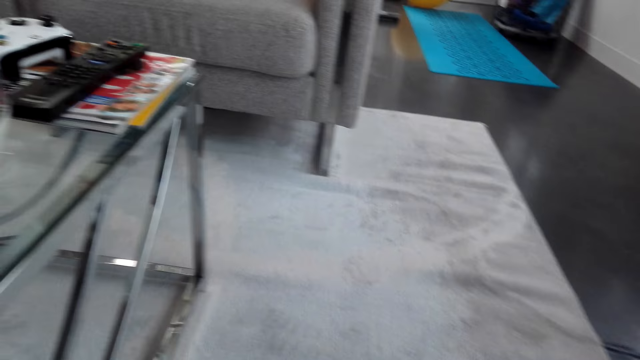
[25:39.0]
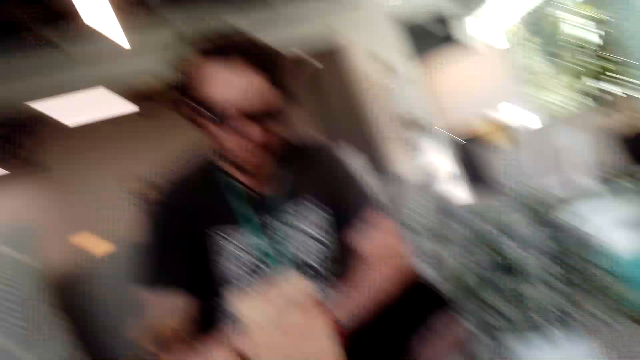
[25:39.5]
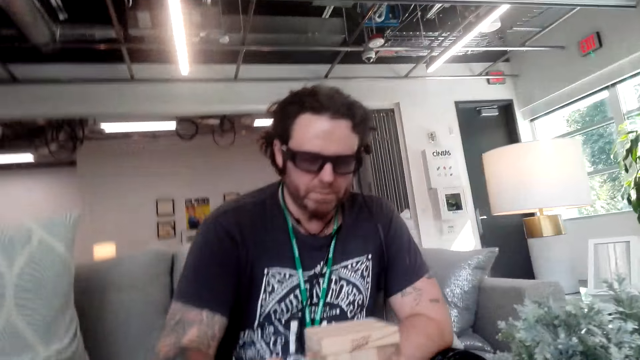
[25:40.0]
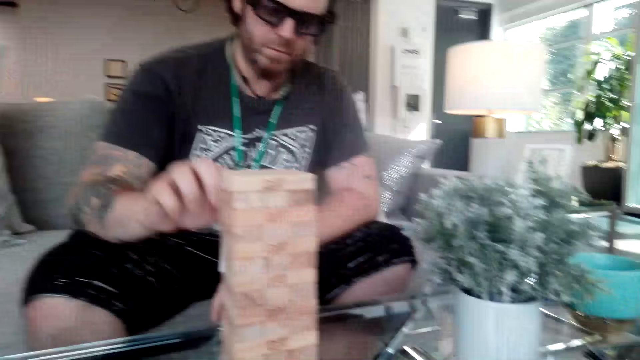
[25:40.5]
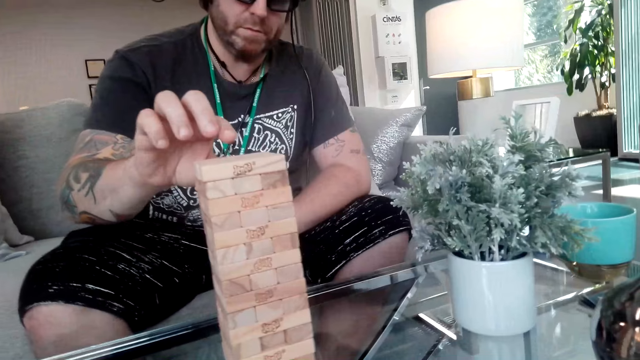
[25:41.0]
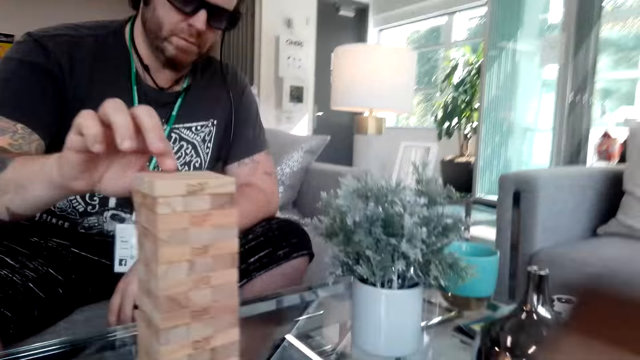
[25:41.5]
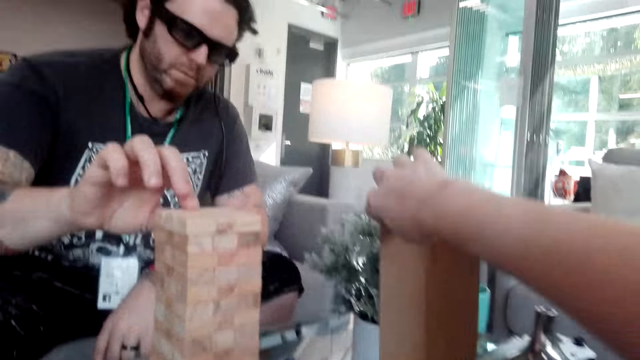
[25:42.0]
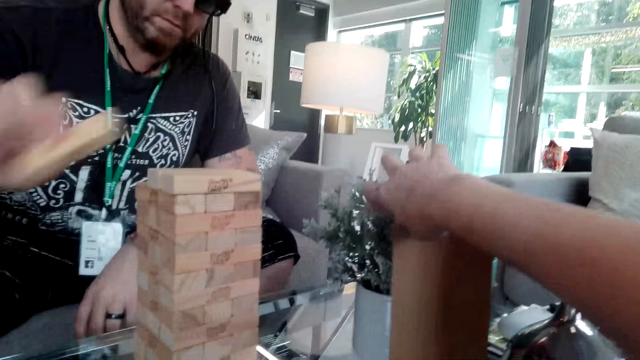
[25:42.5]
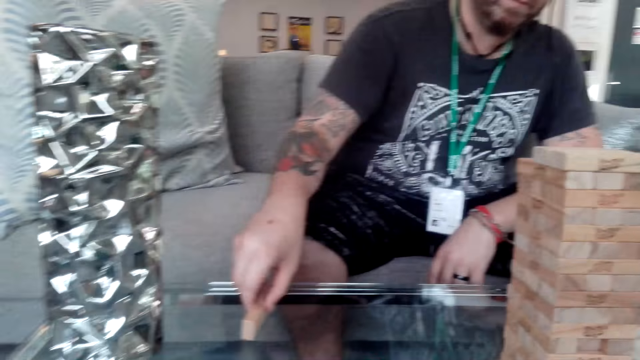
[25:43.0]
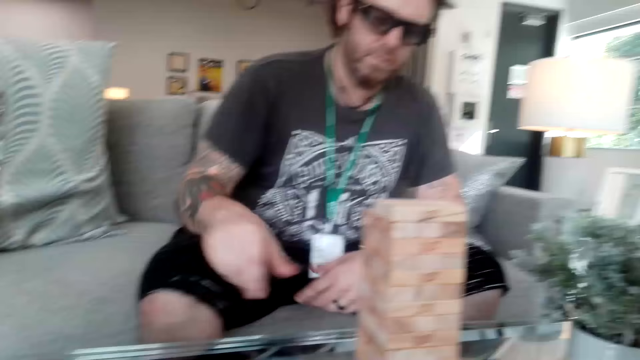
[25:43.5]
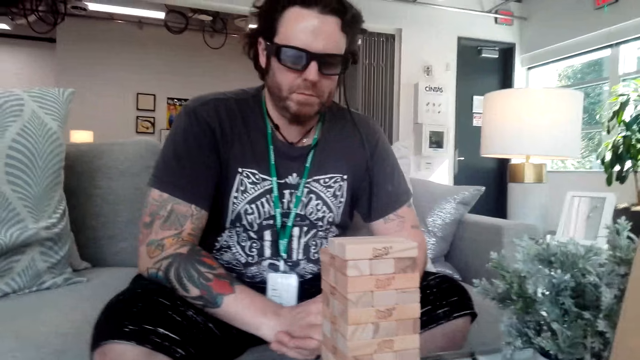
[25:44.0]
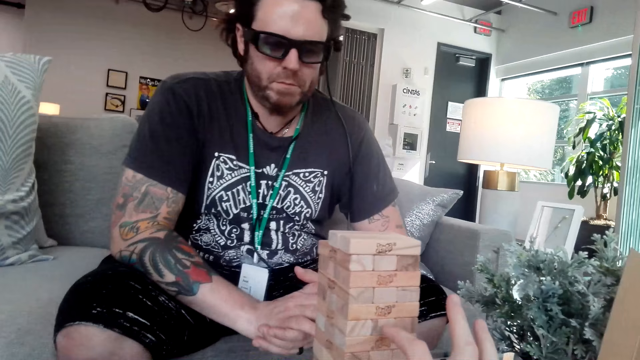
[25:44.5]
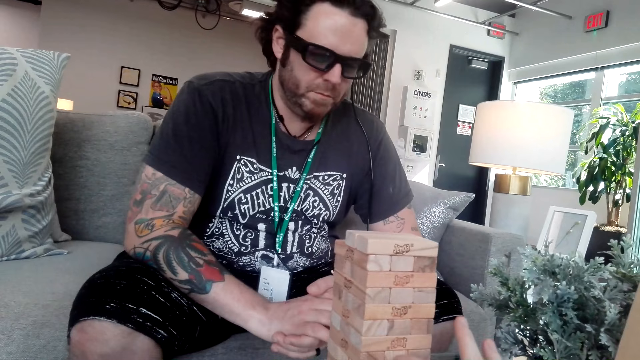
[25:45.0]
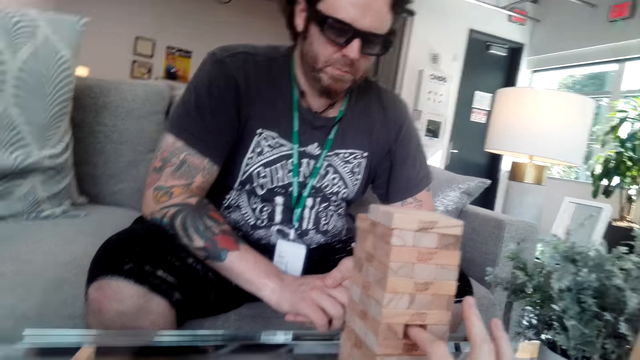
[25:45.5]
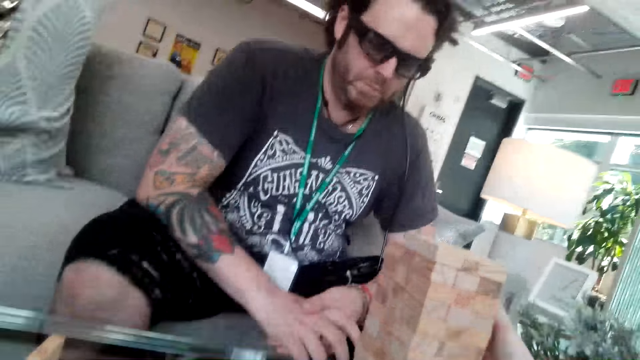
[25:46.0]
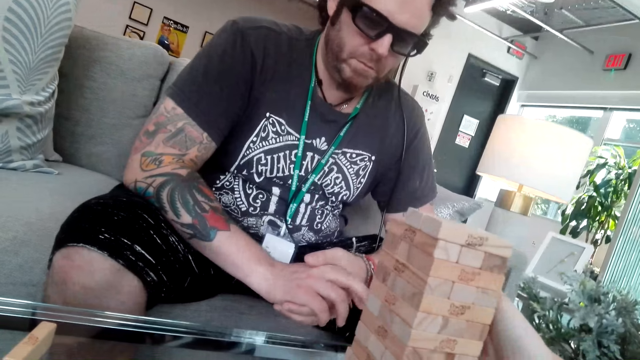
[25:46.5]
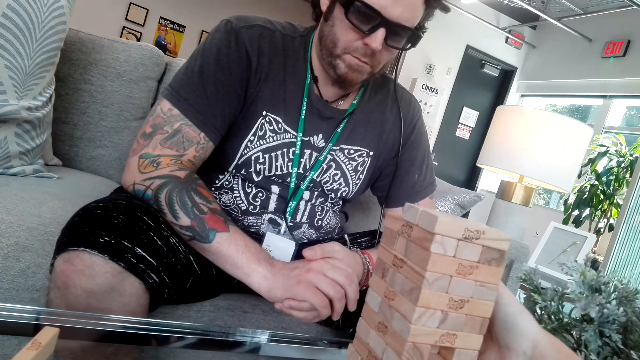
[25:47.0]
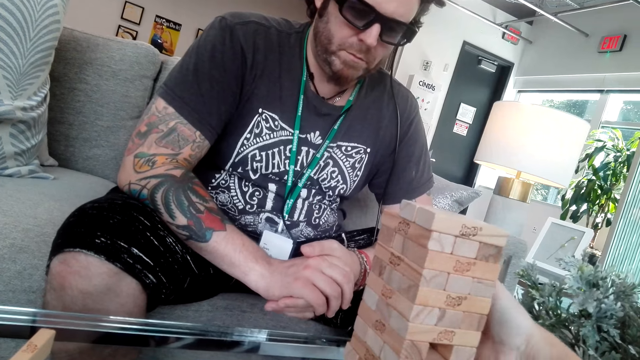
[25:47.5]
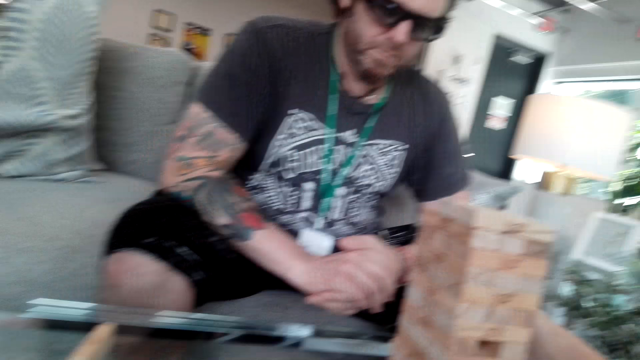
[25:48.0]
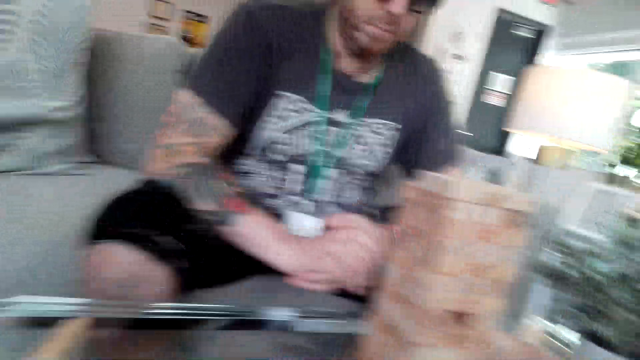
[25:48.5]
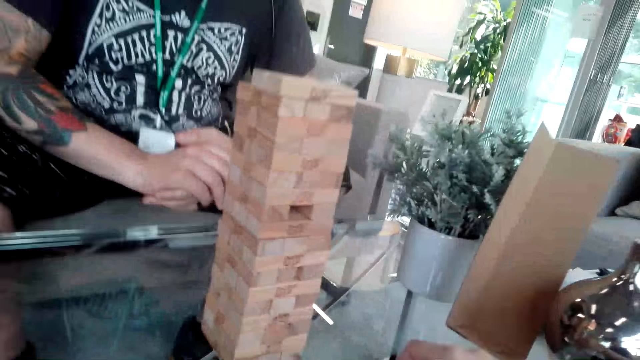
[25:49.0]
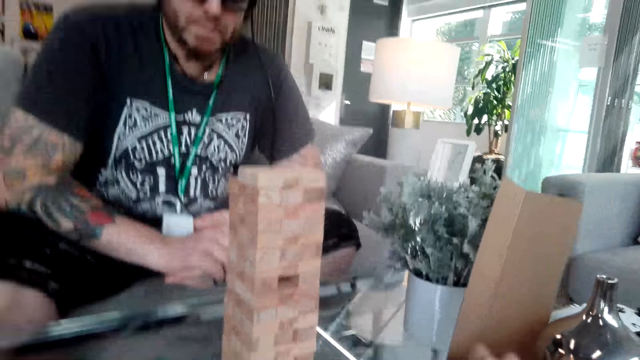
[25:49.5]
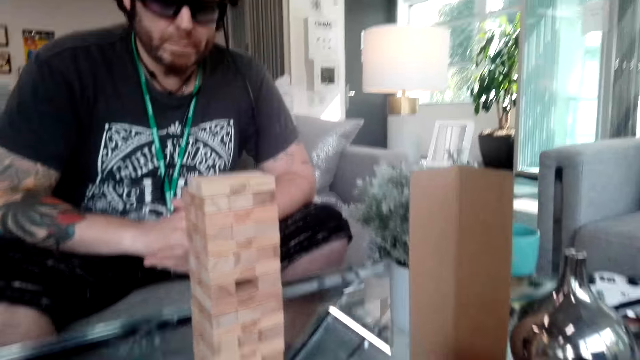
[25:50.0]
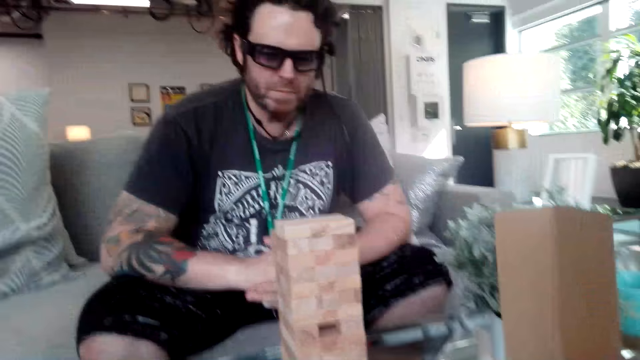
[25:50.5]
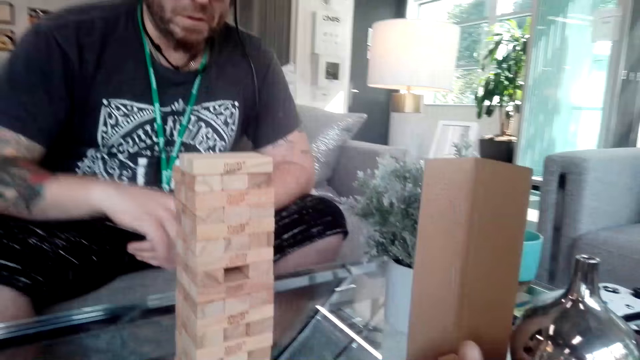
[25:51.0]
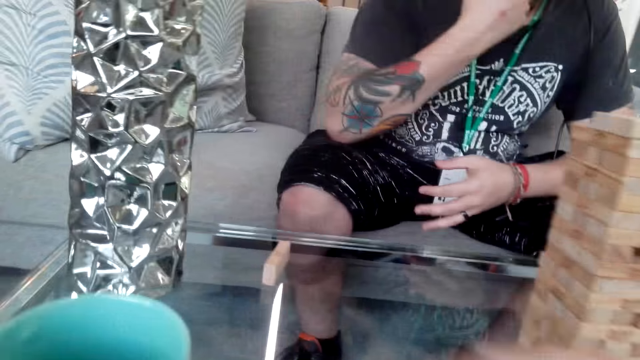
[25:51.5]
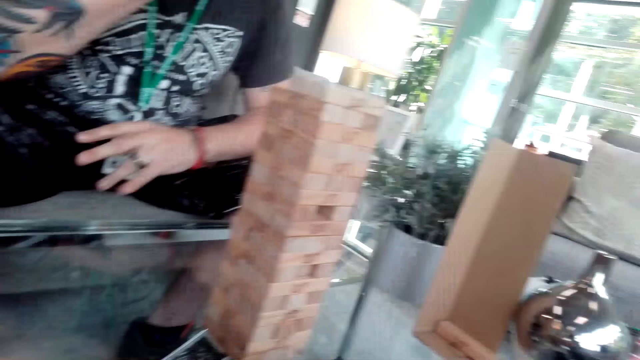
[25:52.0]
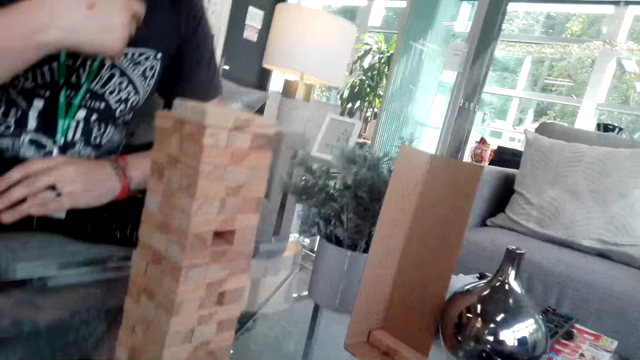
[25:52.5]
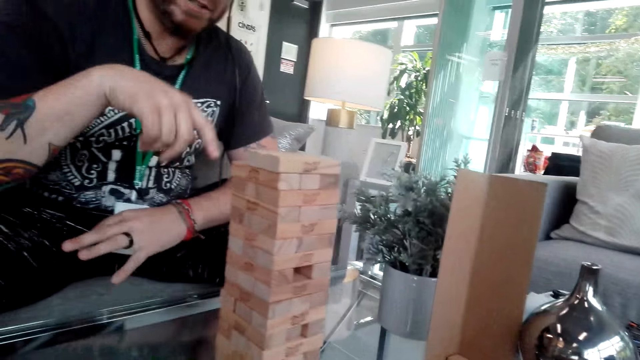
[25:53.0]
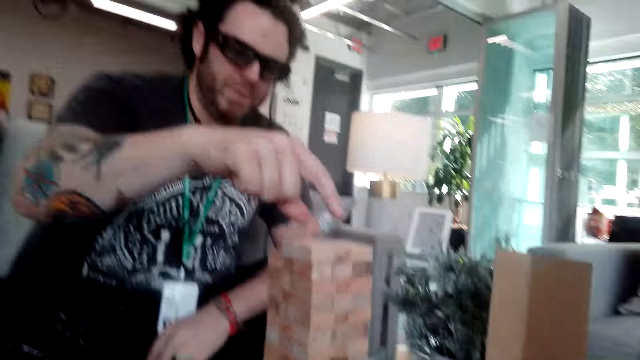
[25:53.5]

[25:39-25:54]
A man plays a jenga game. The camera wearer plays the jenga game.

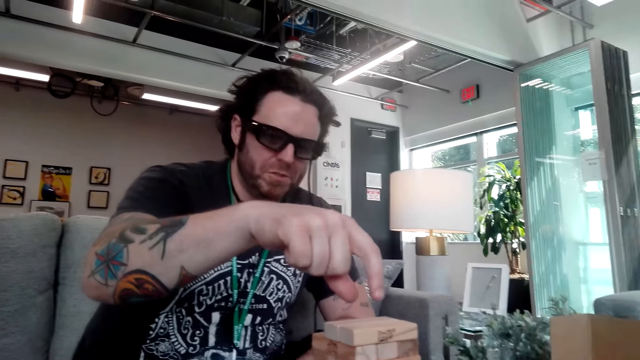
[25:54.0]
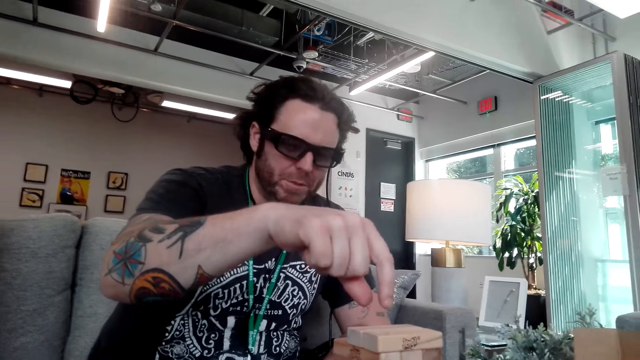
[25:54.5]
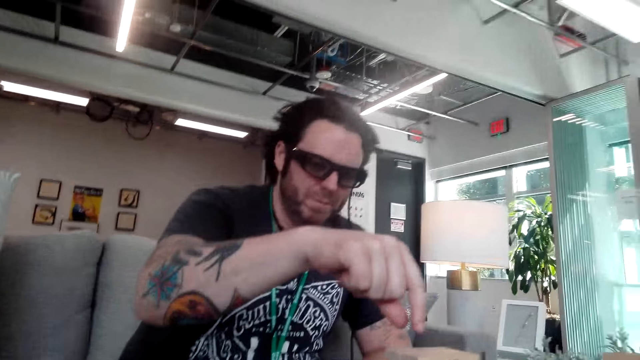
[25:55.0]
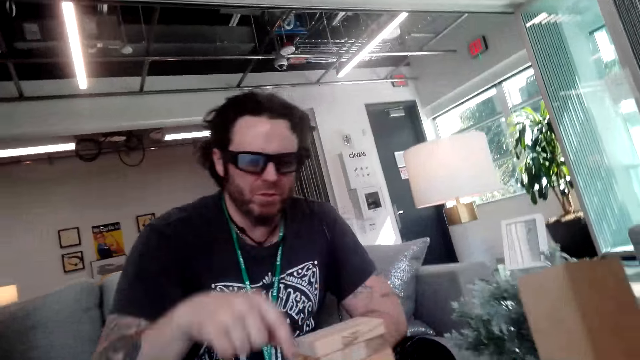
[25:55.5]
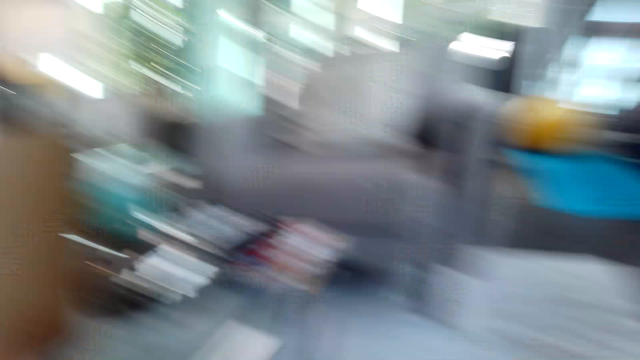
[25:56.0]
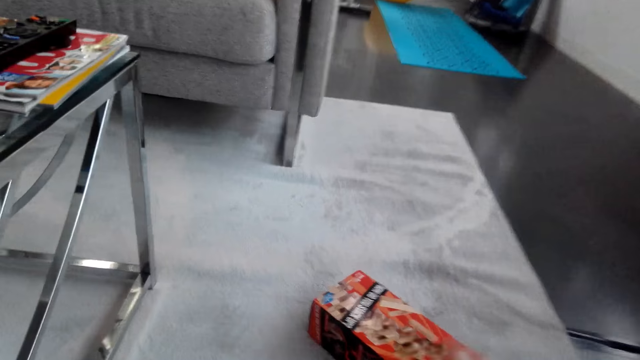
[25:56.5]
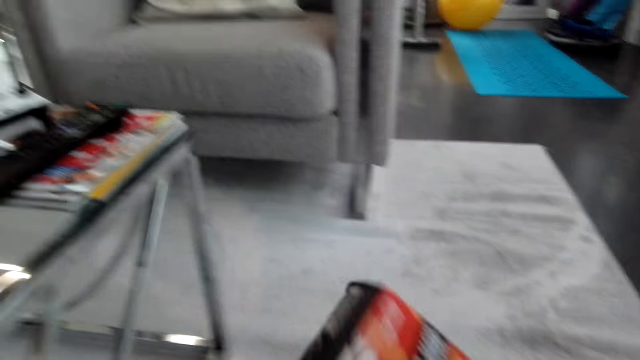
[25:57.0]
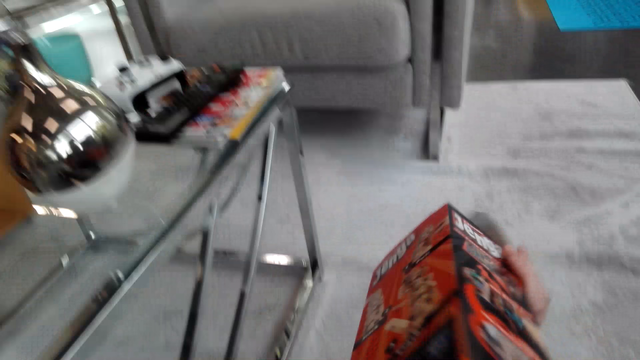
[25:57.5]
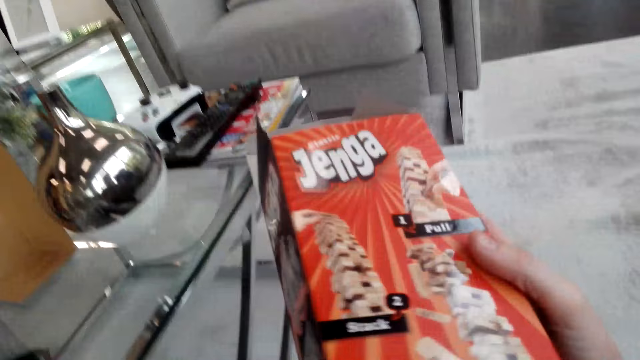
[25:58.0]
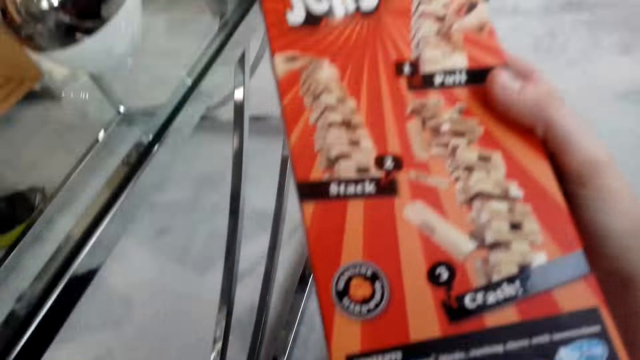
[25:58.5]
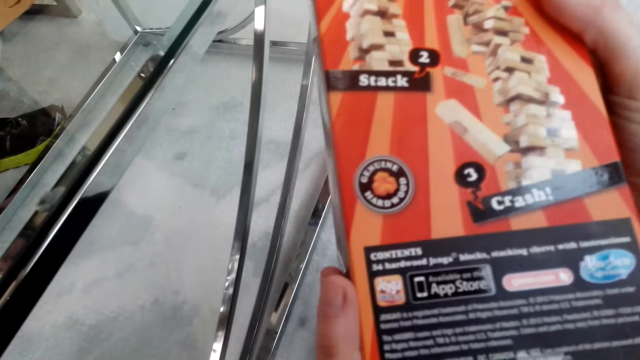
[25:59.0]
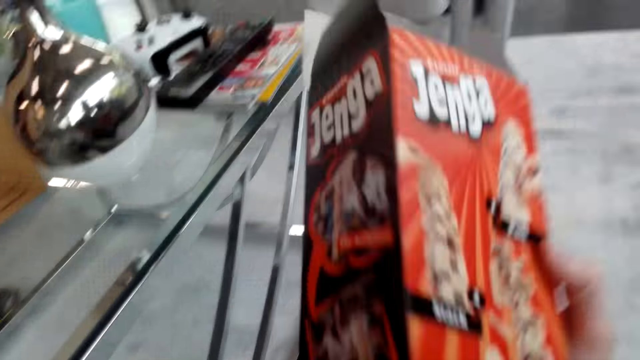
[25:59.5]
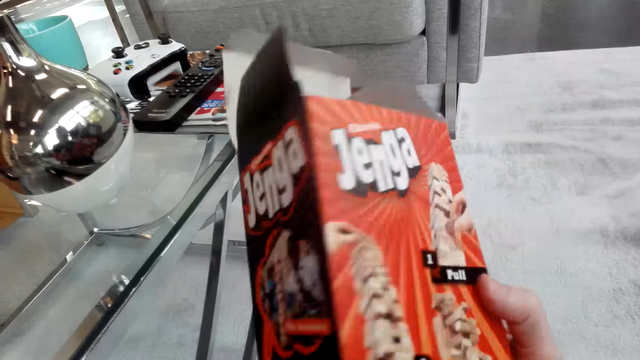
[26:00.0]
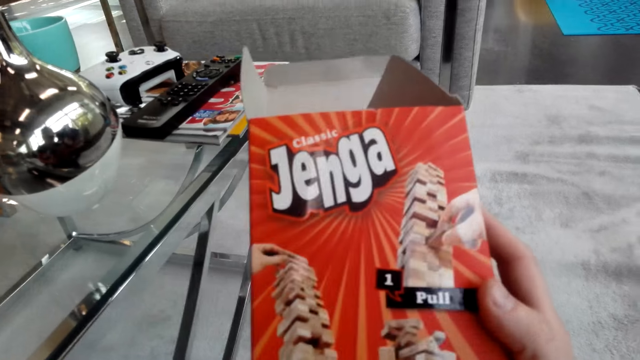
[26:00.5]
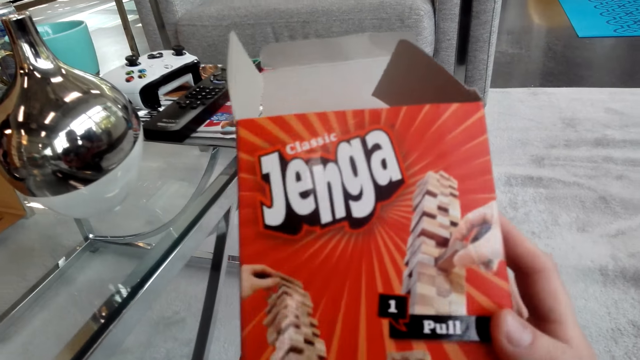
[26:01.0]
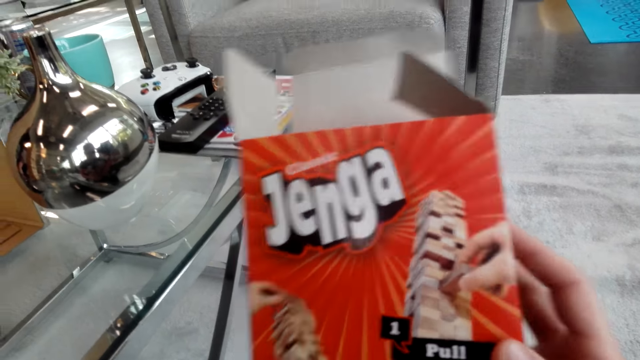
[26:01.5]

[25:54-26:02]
The camera wearer takes the jenga box from the floor.
